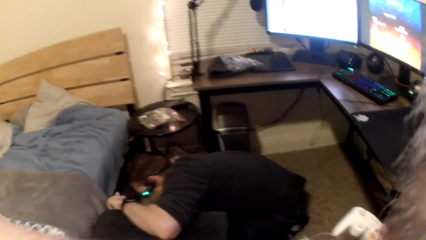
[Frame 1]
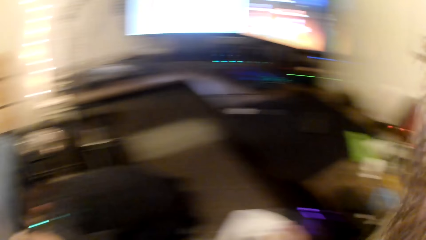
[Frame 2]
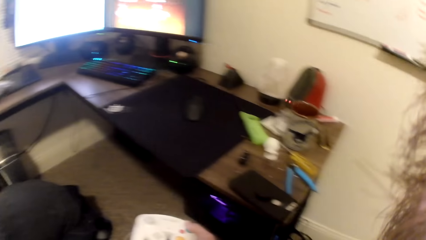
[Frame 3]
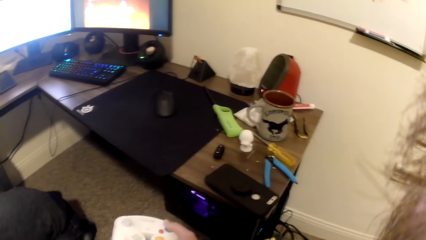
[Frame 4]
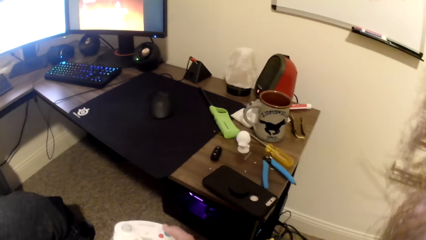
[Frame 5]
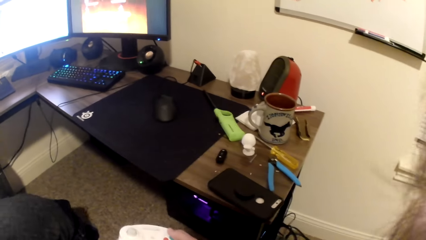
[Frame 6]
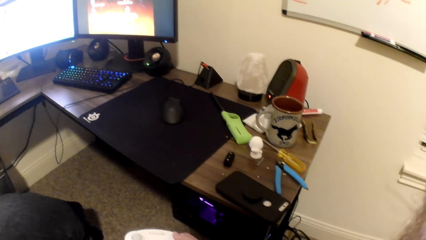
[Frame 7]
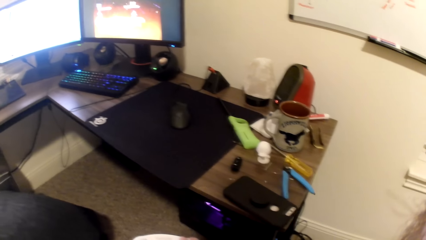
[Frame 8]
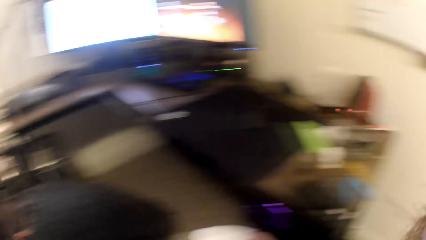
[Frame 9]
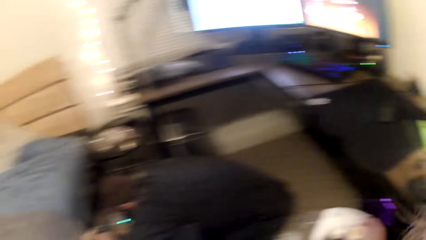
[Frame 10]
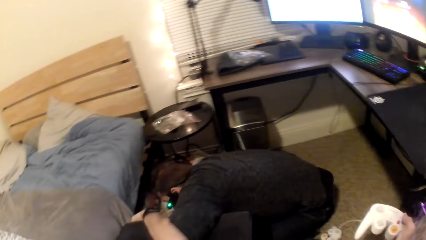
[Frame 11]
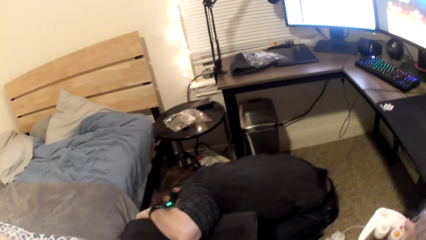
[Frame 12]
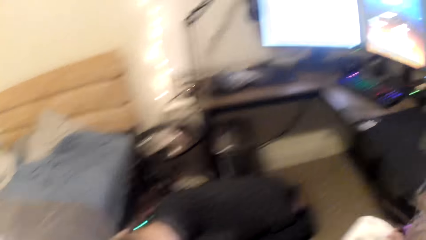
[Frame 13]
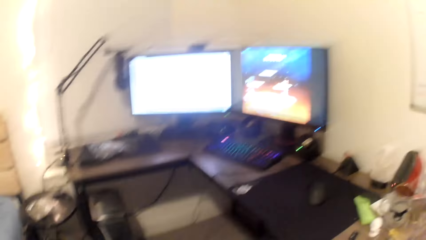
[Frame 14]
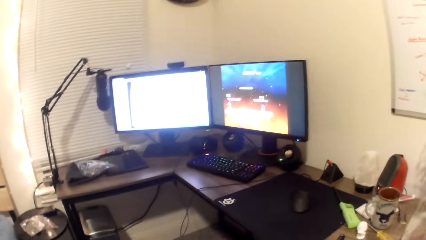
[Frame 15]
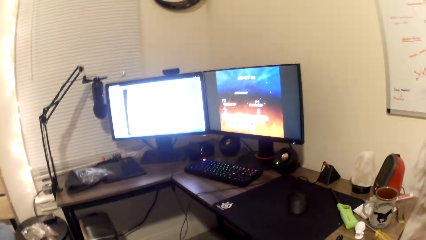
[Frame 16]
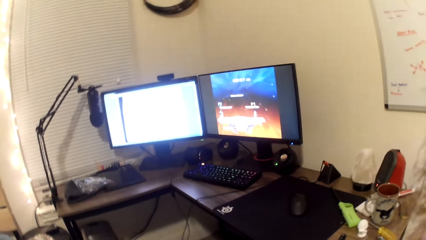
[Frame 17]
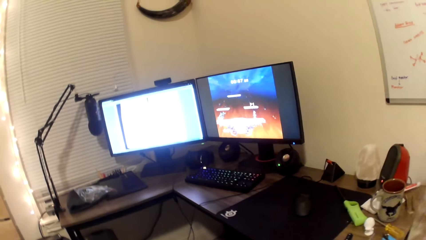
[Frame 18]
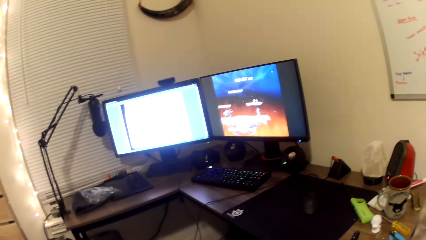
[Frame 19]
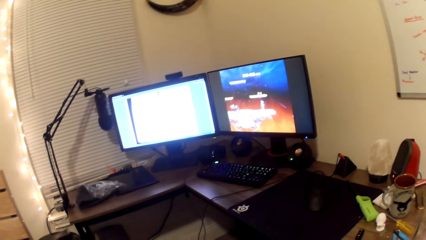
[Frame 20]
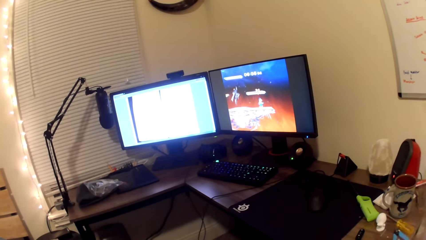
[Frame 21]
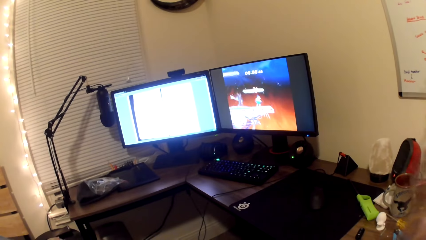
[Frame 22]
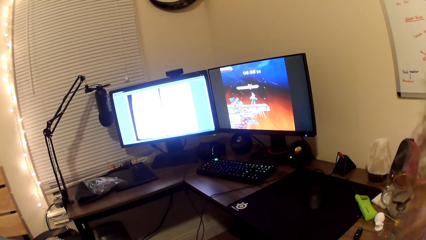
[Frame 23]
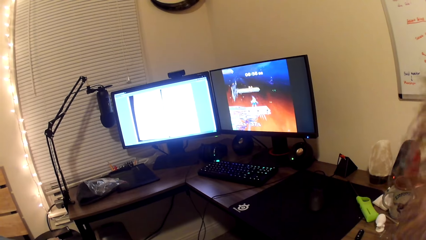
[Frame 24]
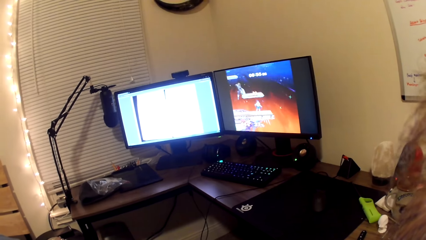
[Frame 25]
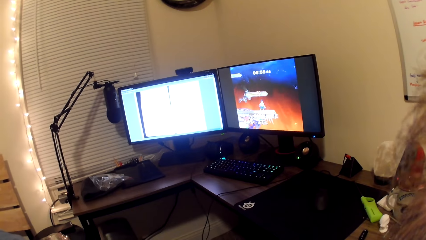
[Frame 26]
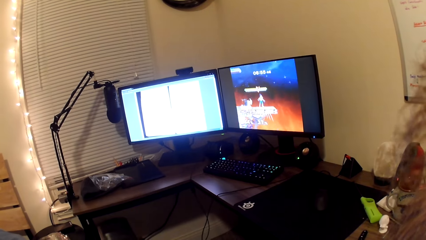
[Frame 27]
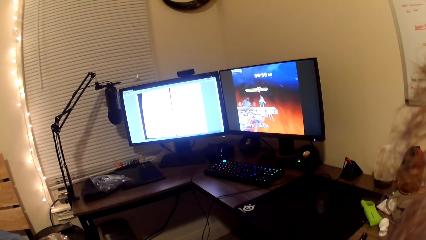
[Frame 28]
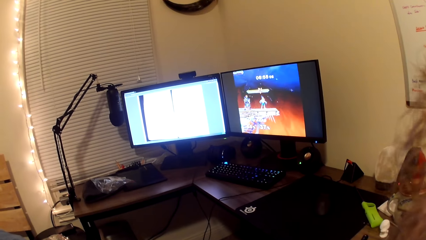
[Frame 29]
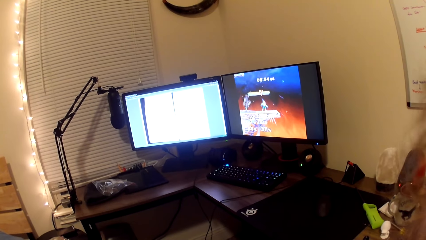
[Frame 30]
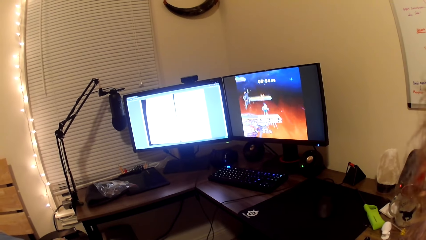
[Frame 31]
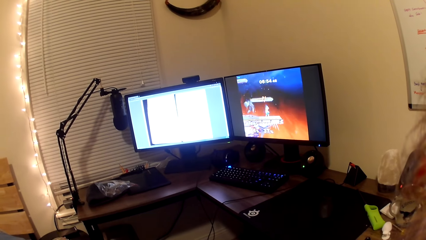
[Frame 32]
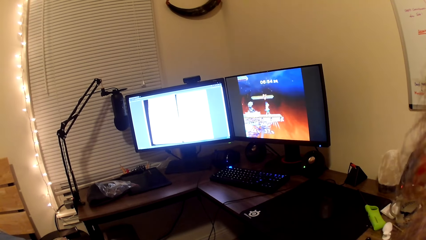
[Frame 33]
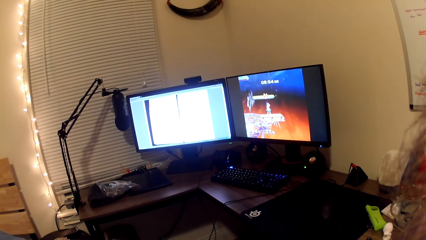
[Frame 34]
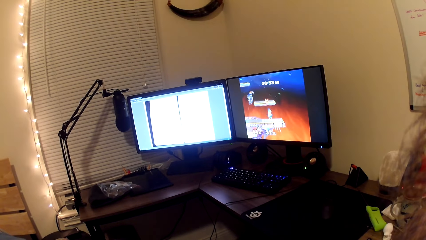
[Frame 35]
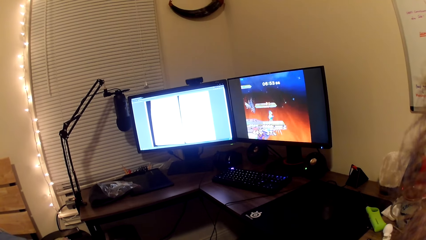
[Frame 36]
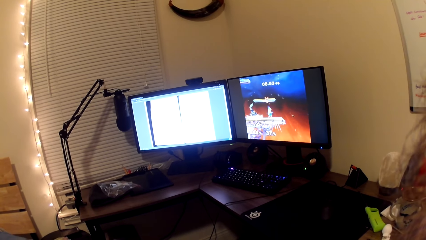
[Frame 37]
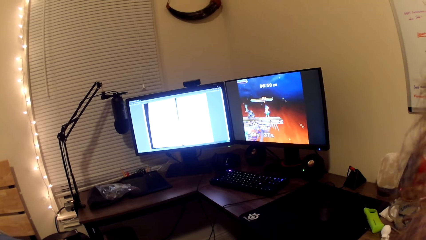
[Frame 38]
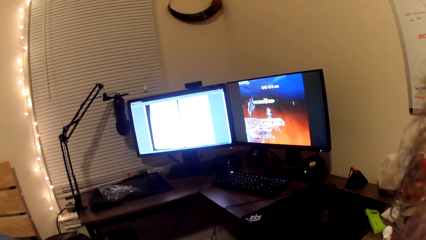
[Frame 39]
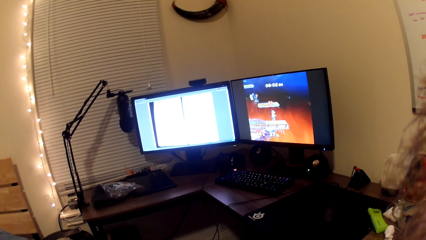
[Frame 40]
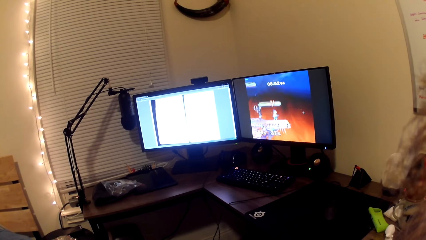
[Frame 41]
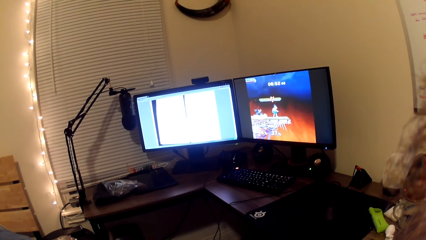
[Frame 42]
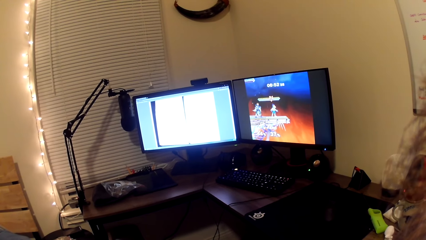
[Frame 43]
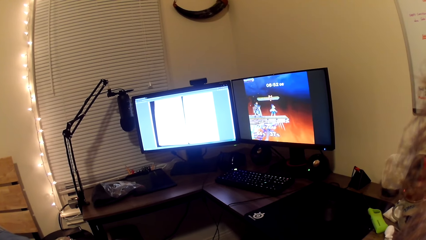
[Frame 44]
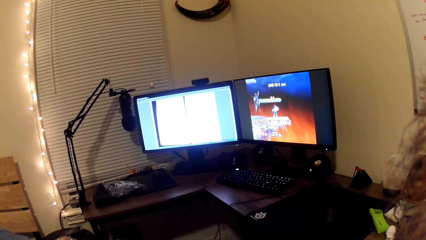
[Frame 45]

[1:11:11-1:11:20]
A man looks under the bed. The camera wearer looks at the computer.

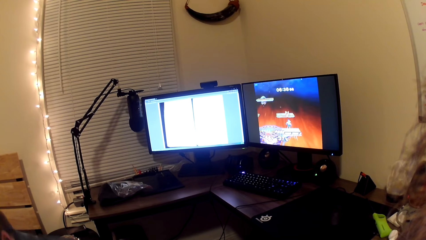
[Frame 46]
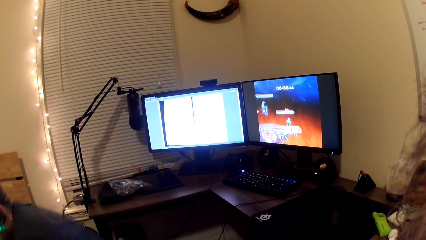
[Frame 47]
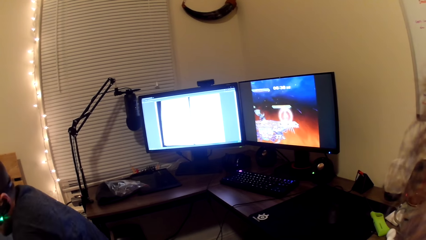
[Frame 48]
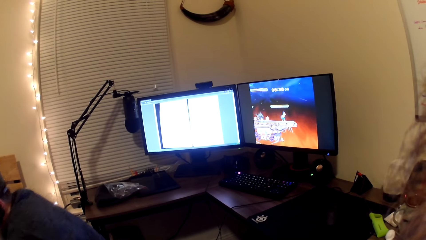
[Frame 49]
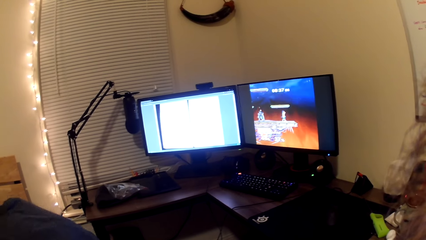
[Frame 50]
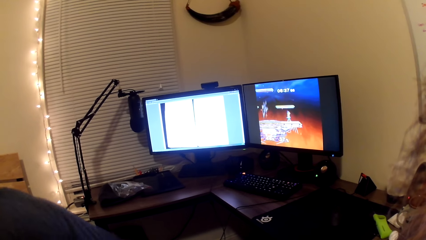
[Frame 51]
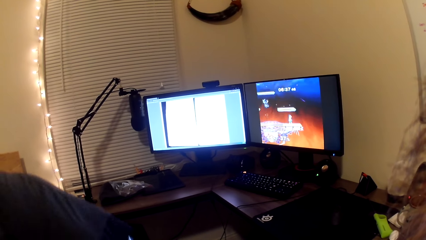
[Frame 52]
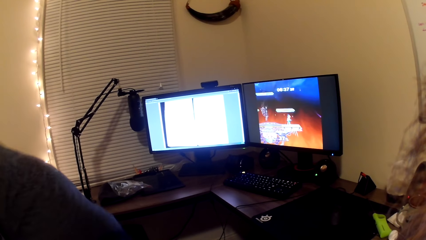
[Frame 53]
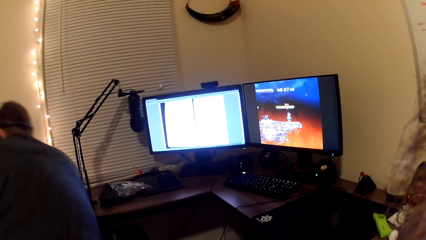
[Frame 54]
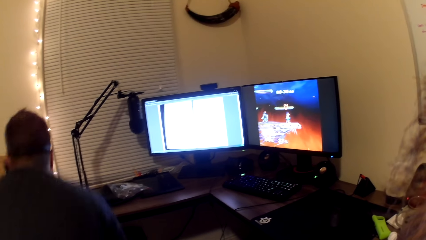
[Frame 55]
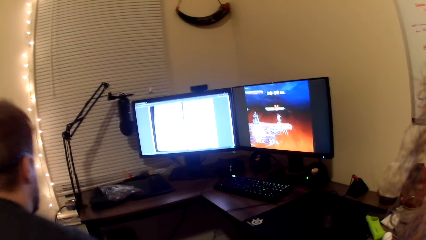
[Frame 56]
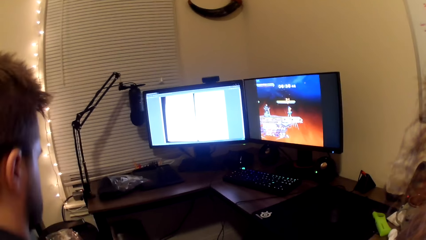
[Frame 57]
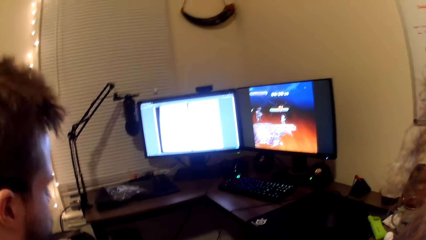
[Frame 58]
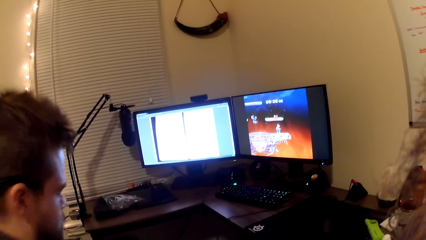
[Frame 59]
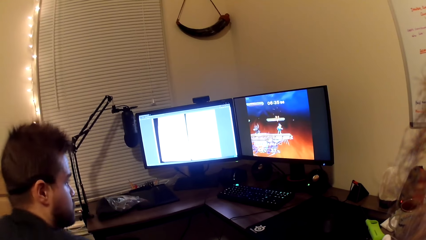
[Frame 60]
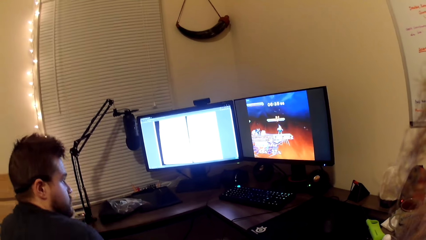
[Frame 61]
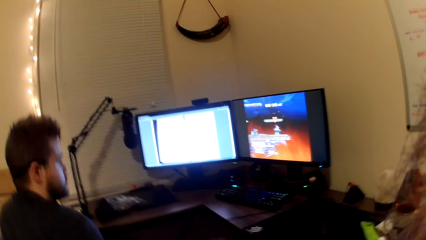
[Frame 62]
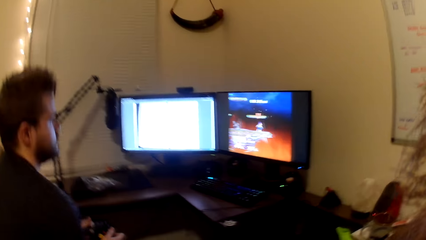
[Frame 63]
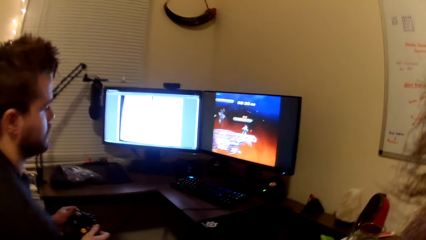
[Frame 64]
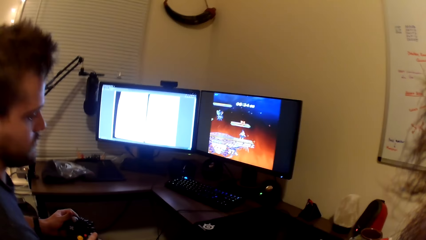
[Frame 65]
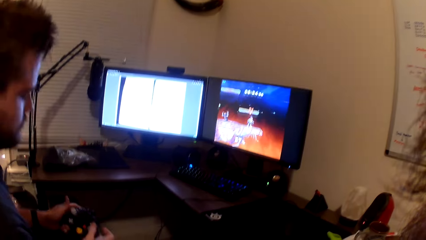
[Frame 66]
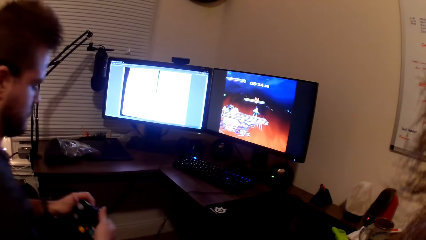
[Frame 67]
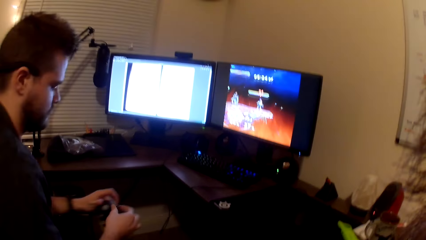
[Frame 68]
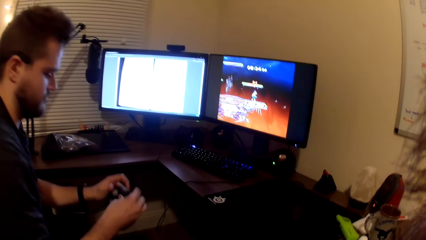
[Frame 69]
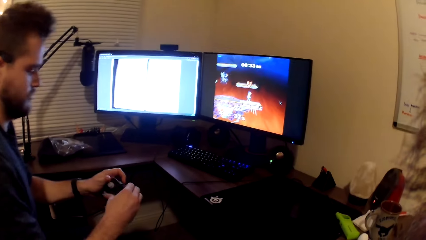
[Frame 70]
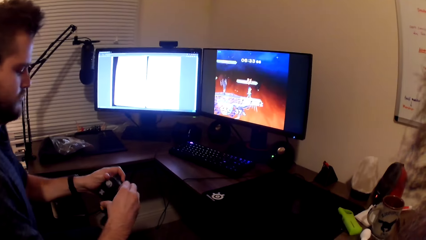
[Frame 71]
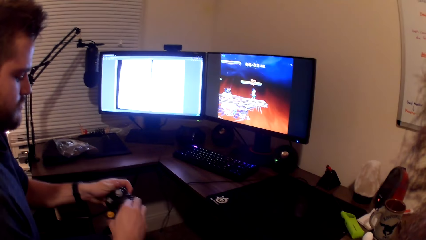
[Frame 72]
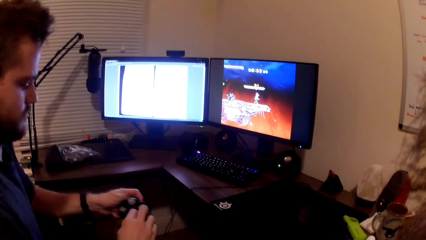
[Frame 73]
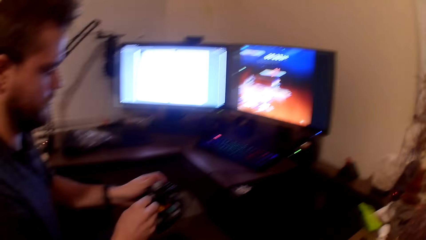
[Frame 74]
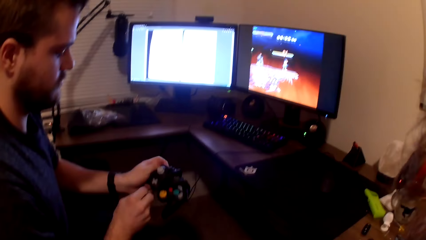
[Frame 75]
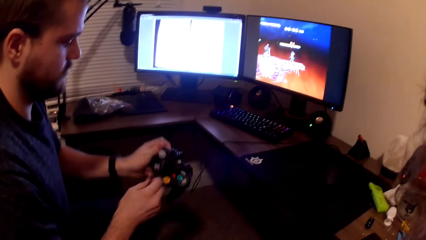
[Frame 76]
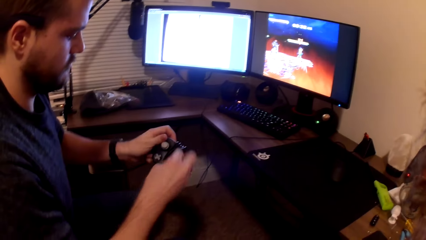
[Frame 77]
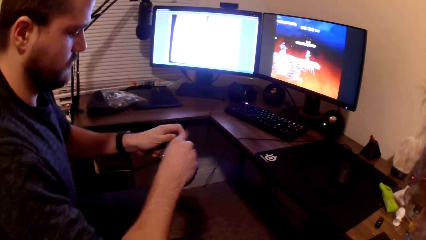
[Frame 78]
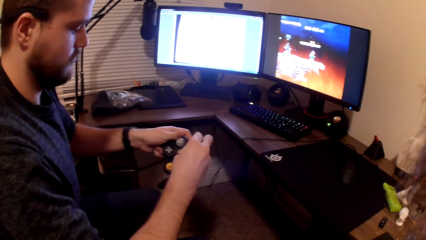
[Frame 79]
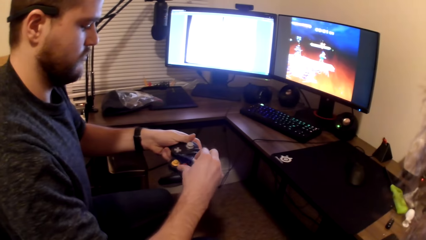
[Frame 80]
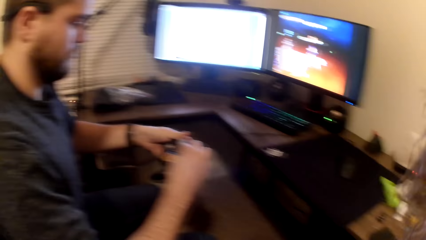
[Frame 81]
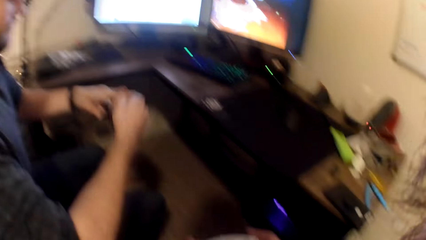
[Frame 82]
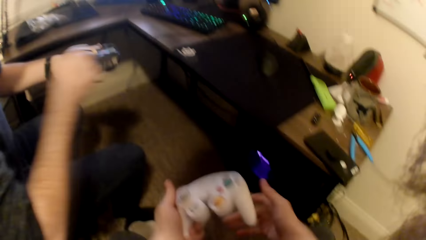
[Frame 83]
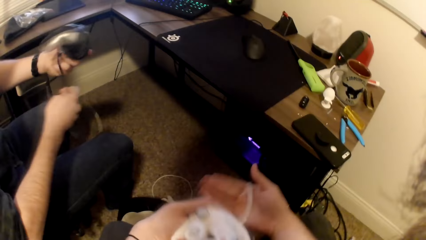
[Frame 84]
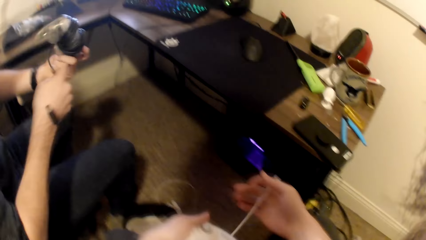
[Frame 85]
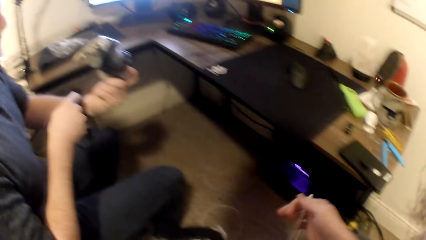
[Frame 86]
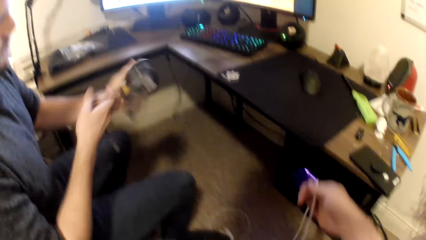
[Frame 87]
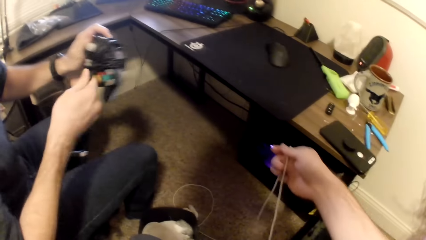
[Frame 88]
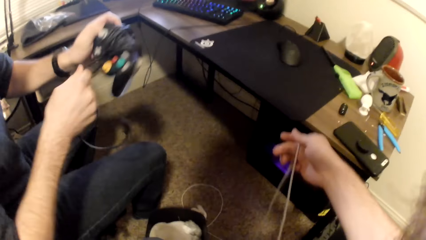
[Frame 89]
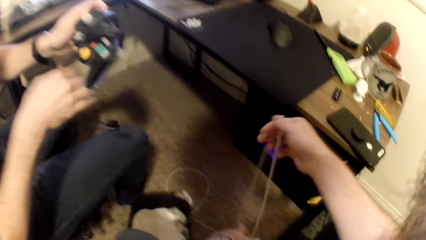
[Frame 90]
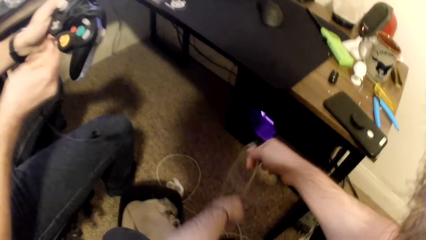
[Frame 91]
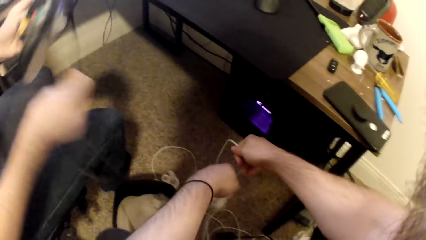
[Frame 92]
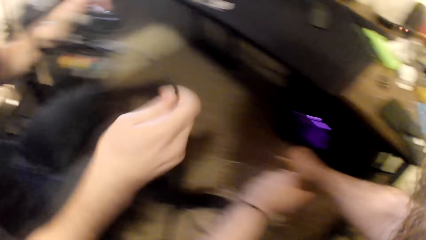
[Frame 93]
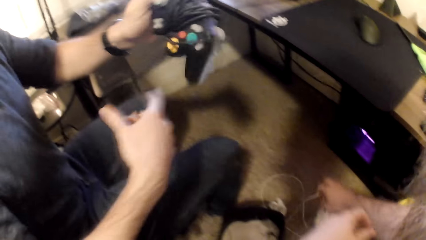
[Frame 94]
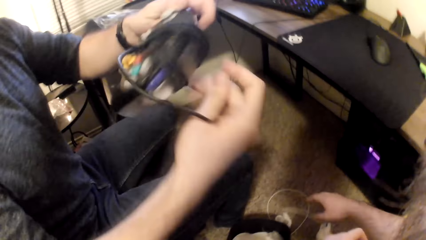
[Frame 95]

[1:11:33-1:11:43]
A man sits down. The man turns to the video game and loosens the wire from a game pad. The camera wearer adjusts the wire of the game pad with his right hand. The man unwinds the cable on the game pad.
